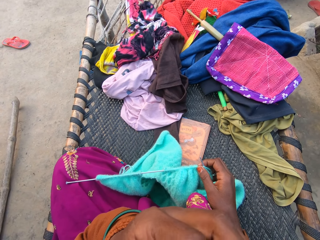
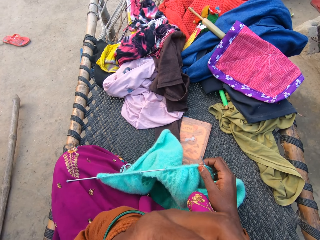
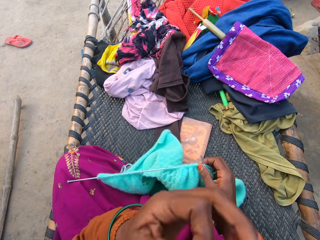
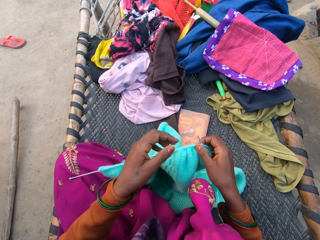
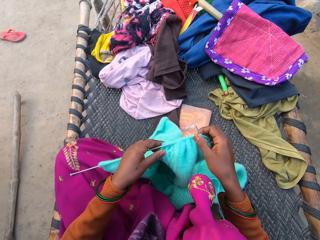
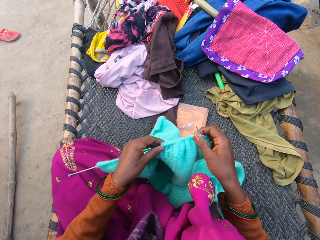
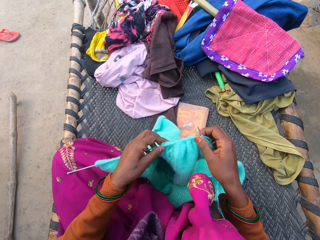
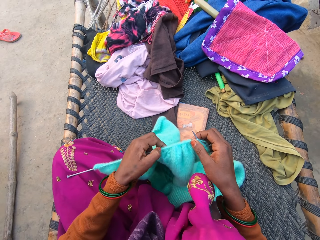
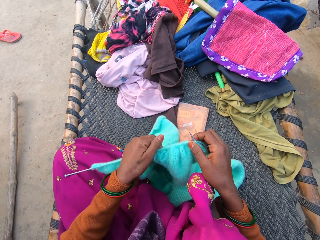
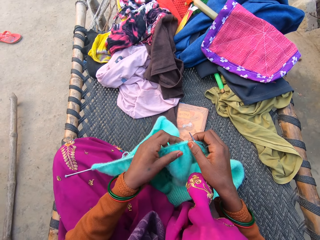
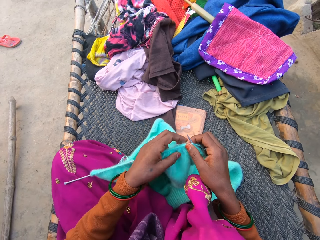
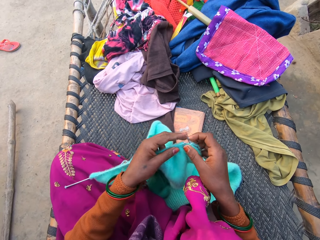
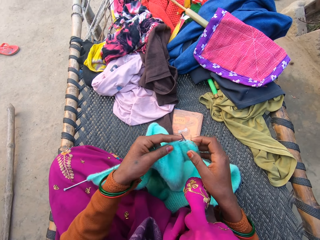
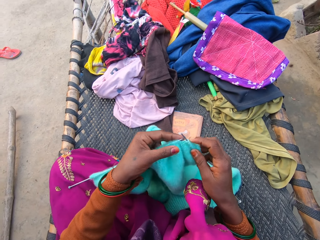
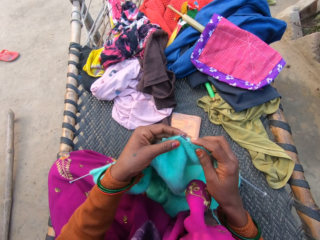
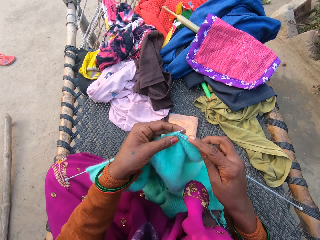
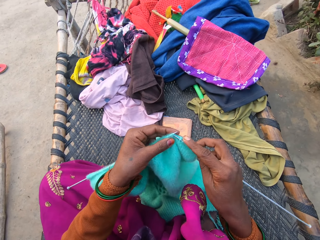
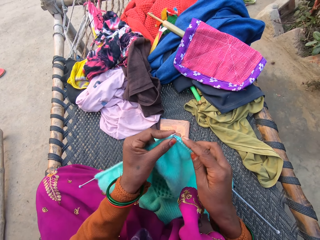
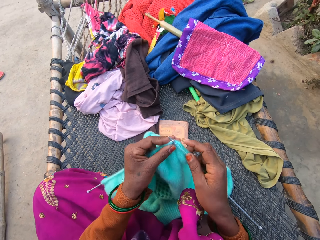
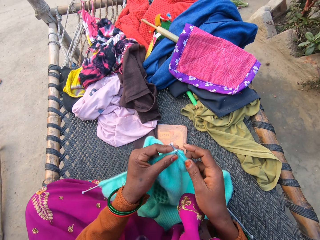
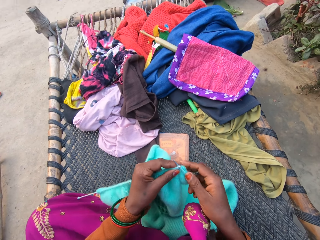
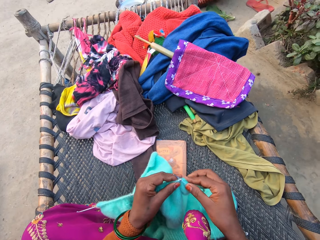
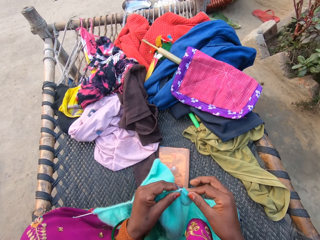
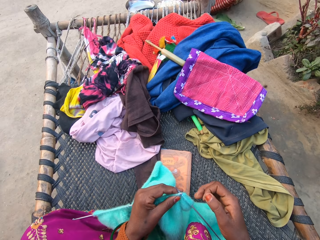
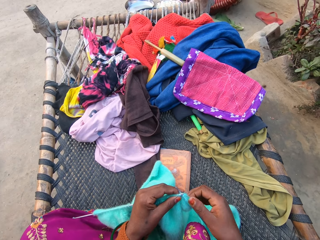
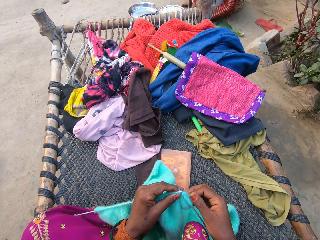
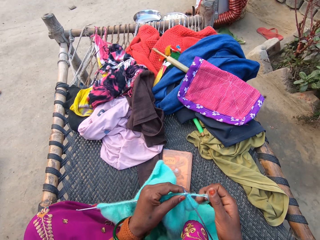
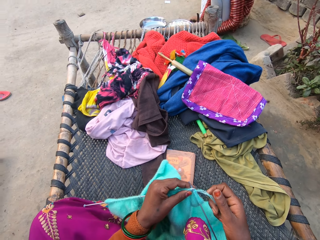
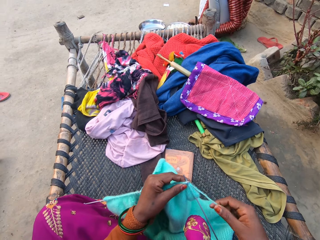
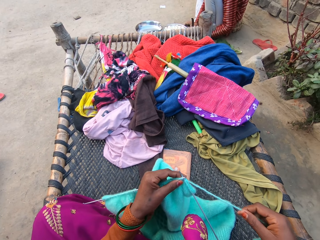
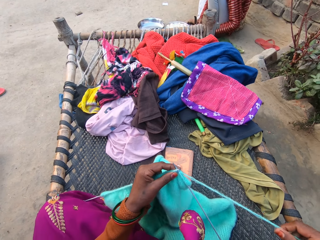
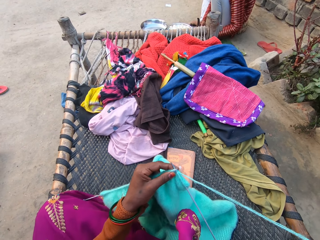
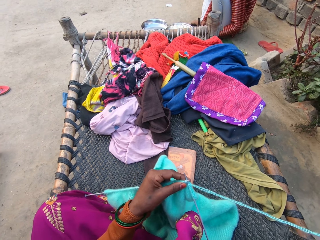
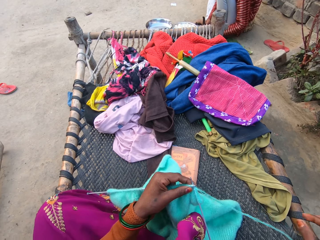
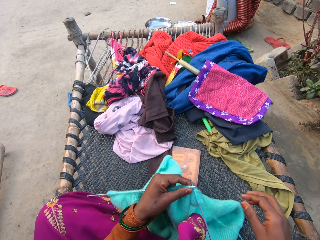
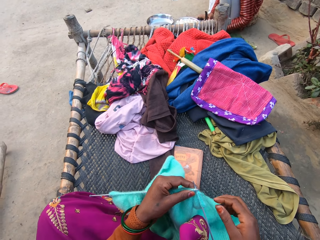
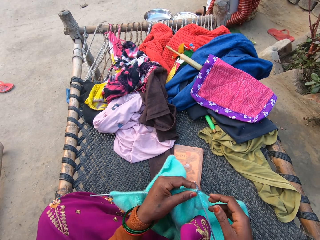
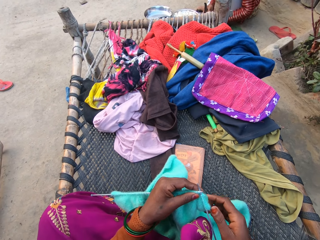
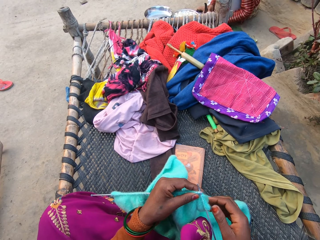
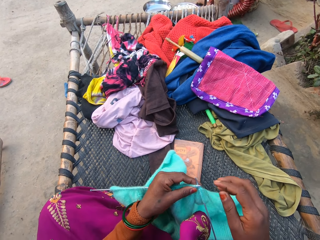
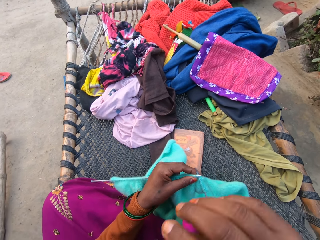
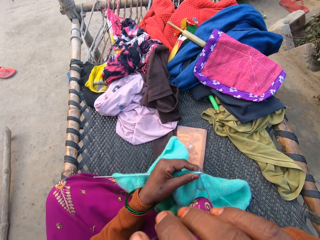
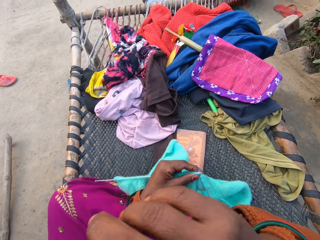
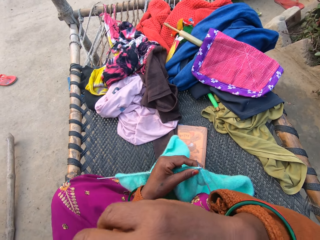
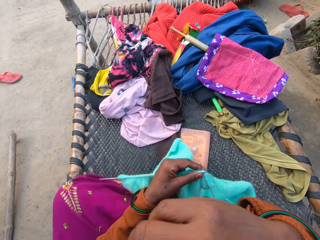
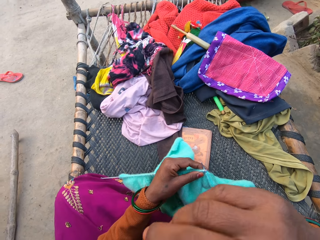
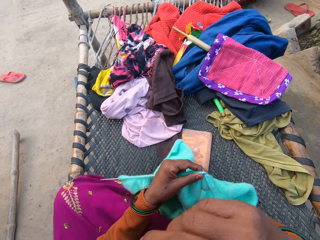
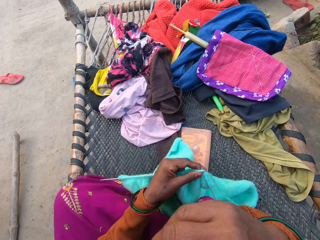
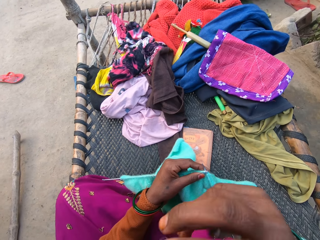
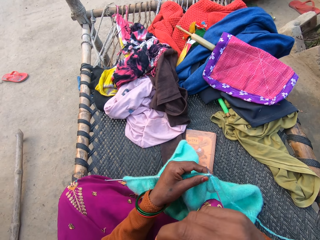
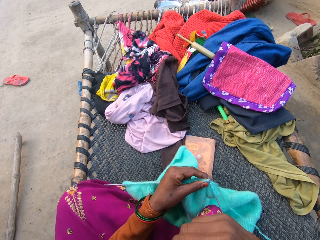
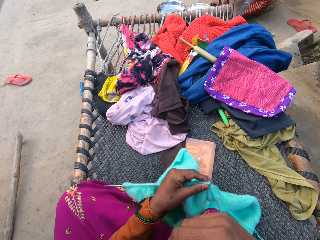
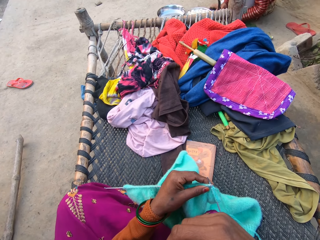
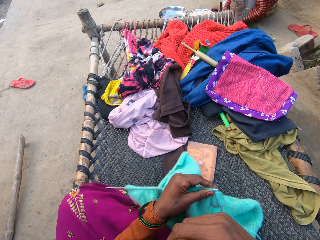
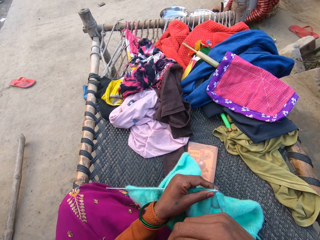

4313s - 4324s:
The camera wearer puts down her left hand. She knits the cloth with two knitting pins and knitting thread using both hands. She stretches the yarn. She raises up her right hand.

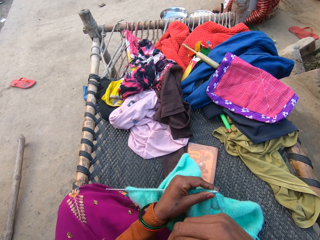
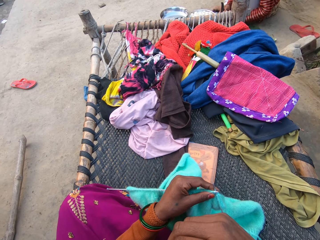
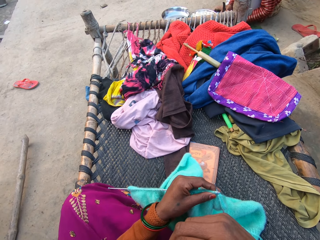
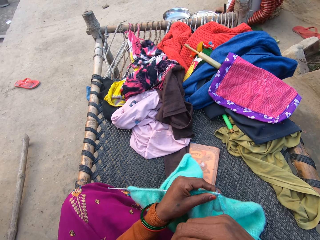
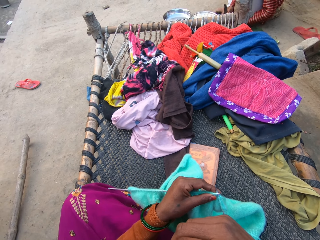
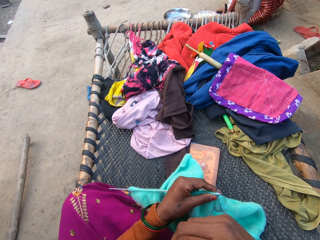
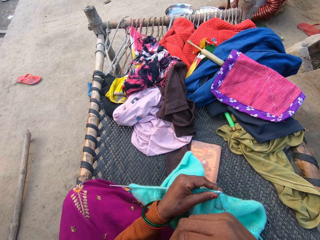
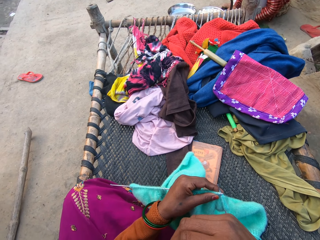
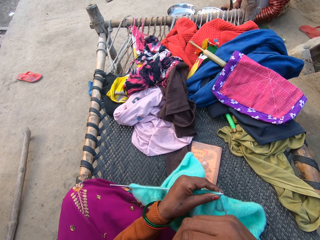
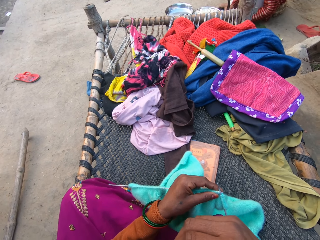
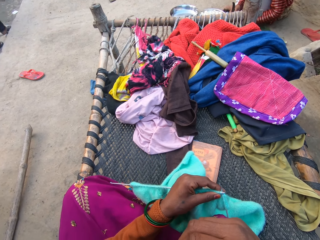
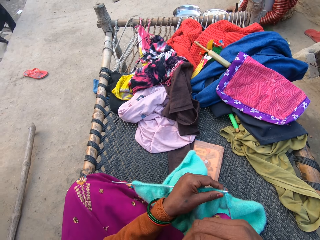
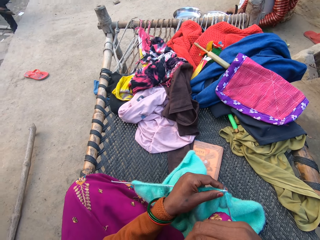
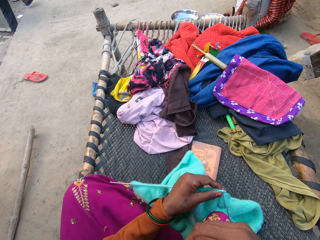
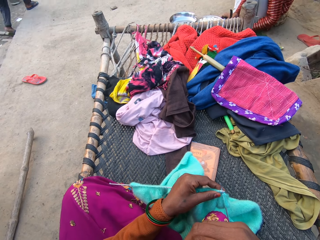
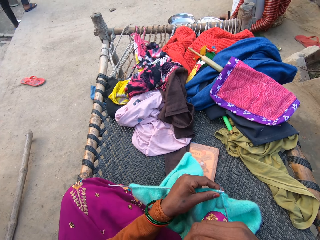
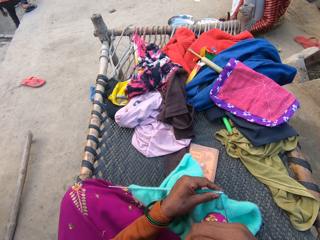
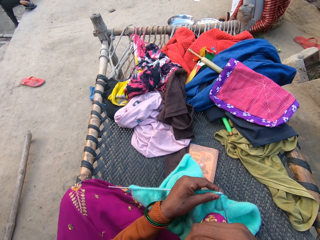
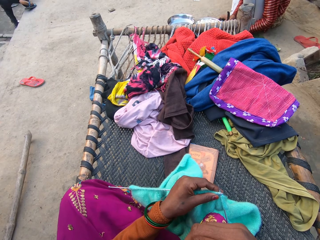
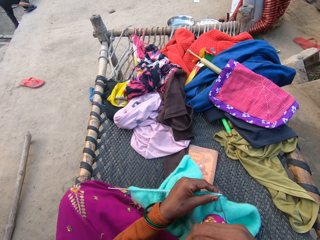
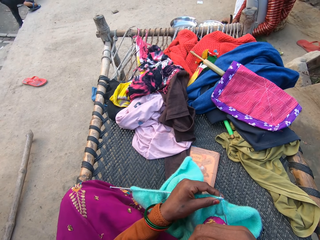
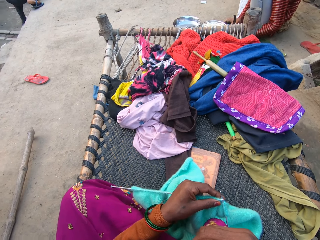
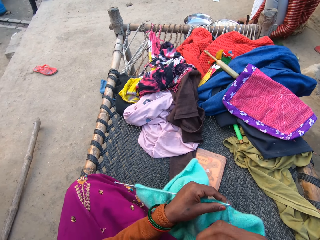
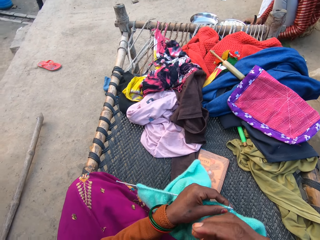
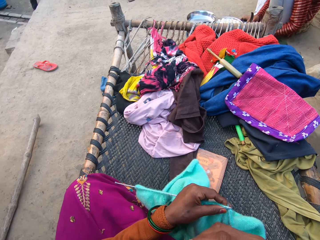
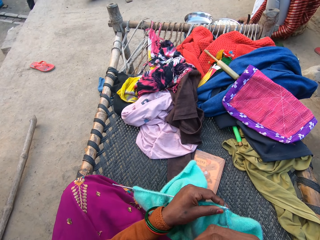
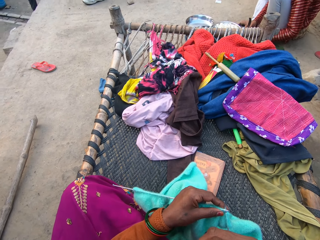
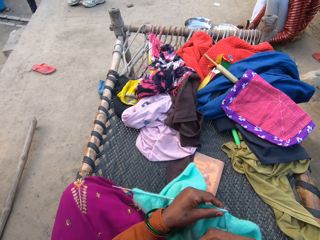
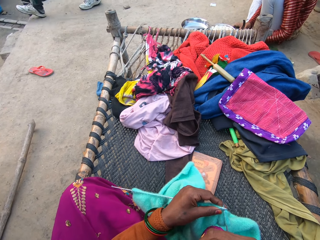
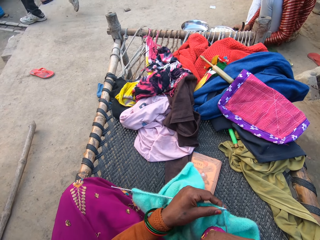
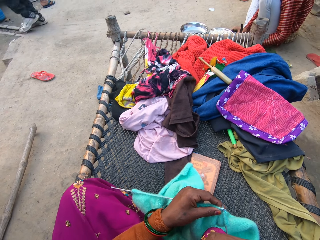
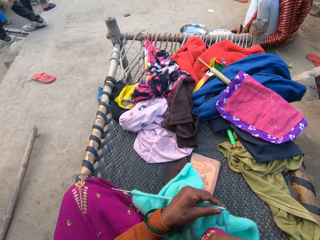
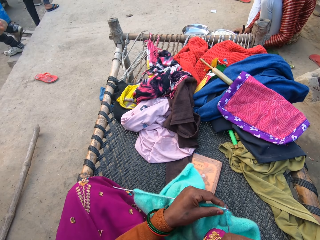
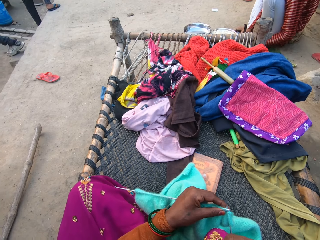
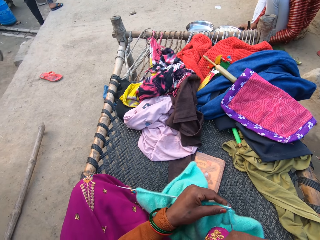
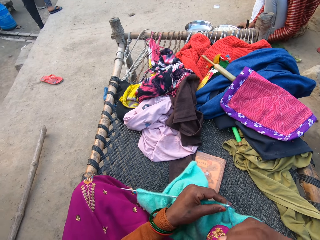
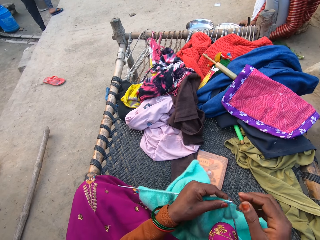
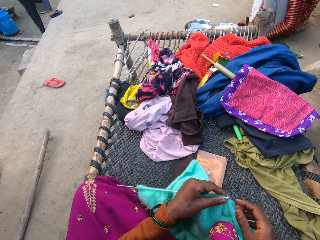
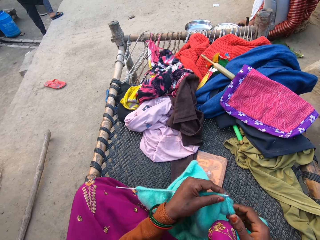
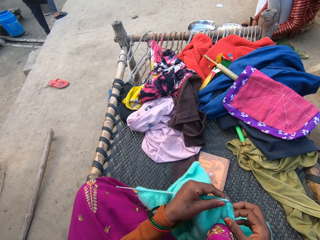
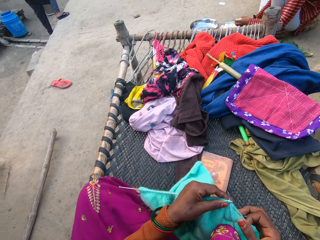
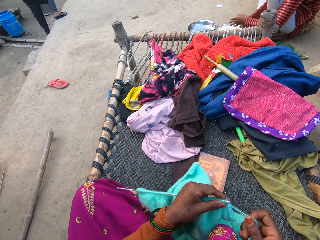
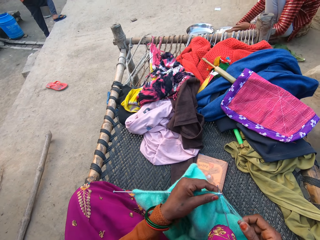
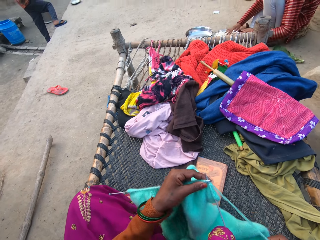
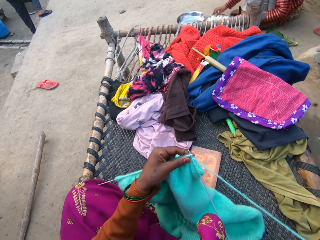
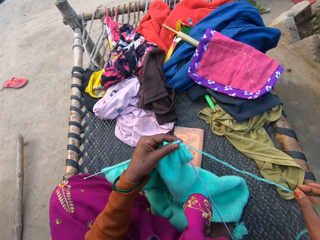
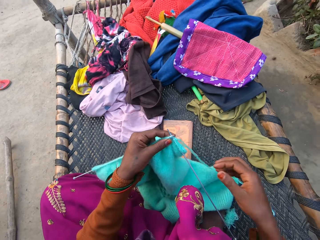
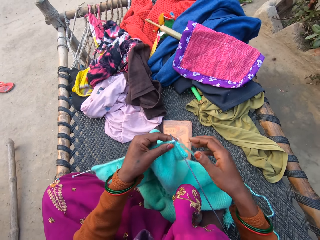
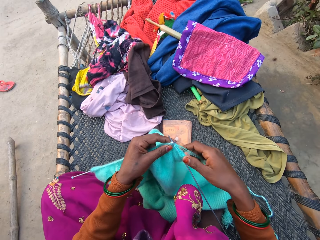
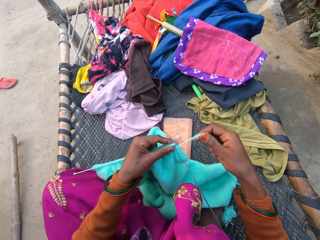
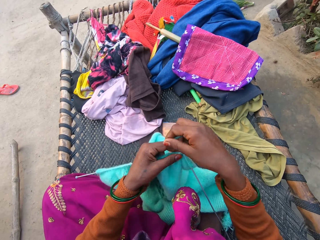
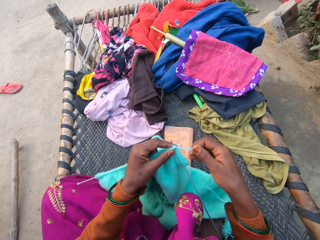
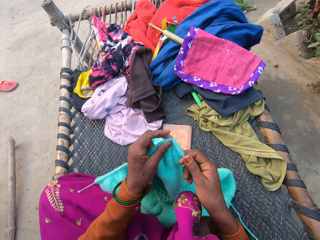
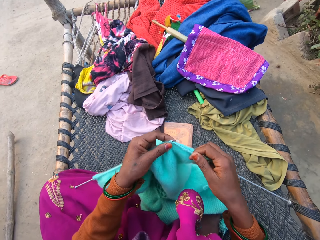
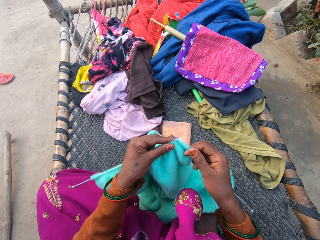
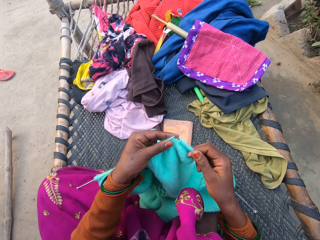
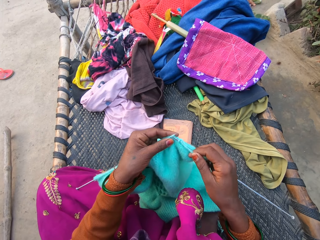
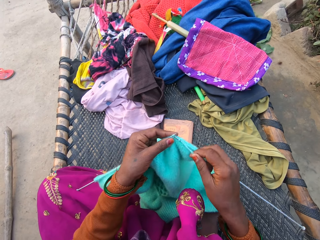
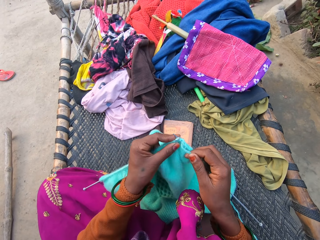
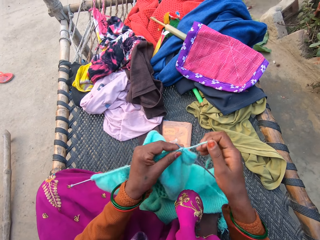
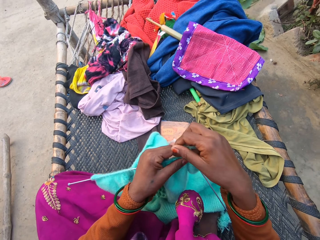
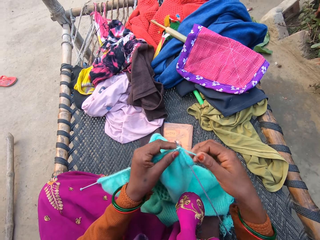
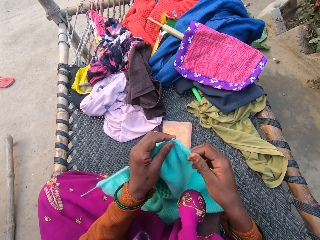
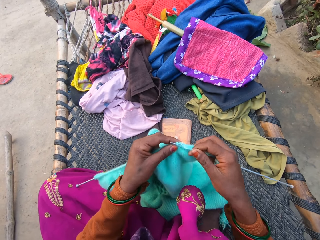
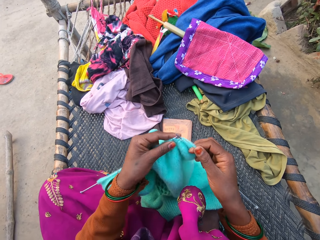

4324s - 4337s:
A man moves the hands. Another man walks around. Yet another man walks around. The camera wearer puts down her right hand. She knits the cloth with two knitting pins and knitting thread using both hands. She stretches the yarn.
